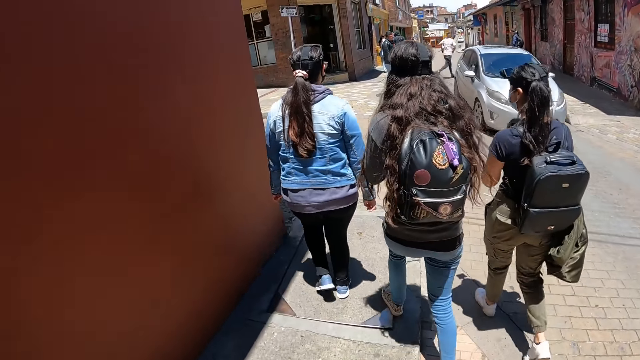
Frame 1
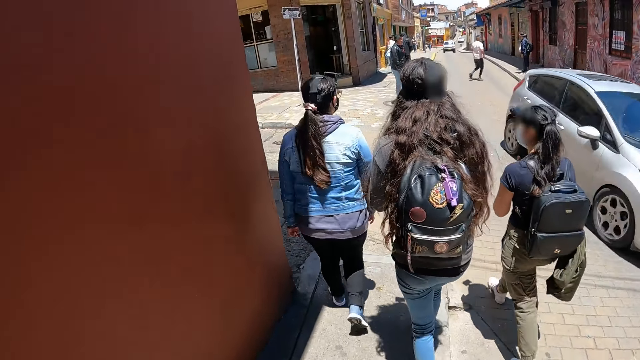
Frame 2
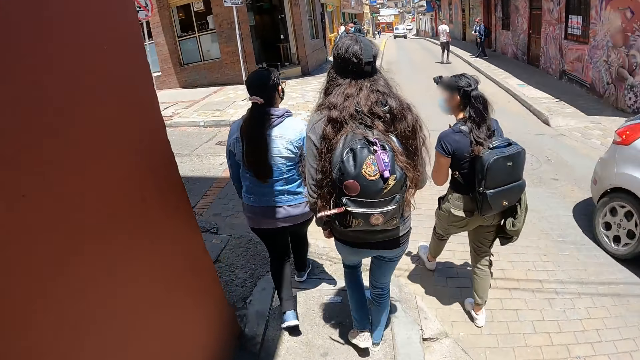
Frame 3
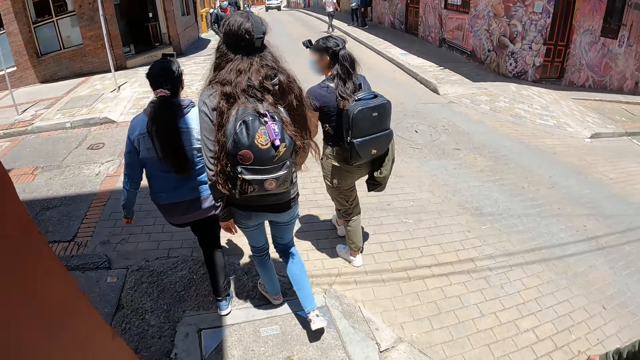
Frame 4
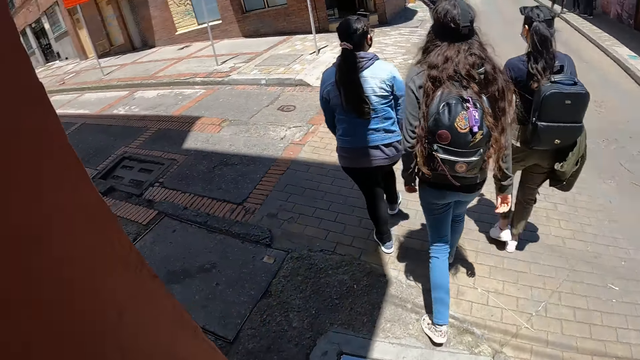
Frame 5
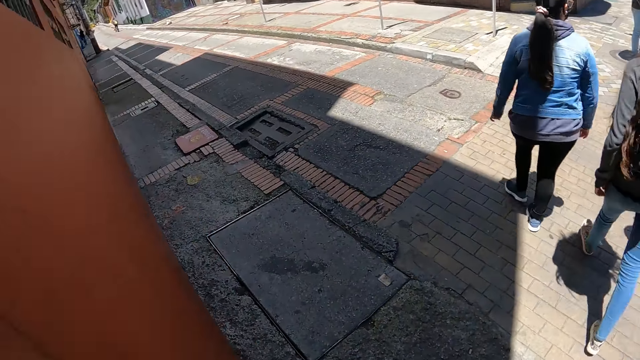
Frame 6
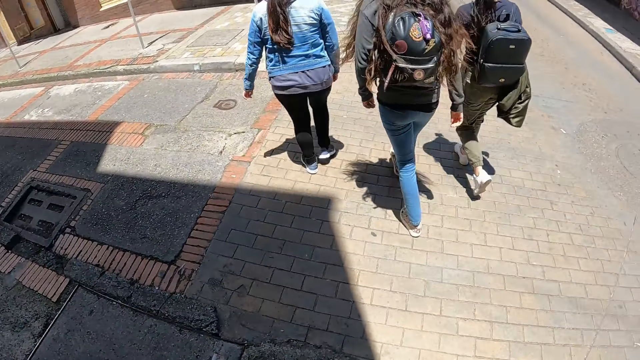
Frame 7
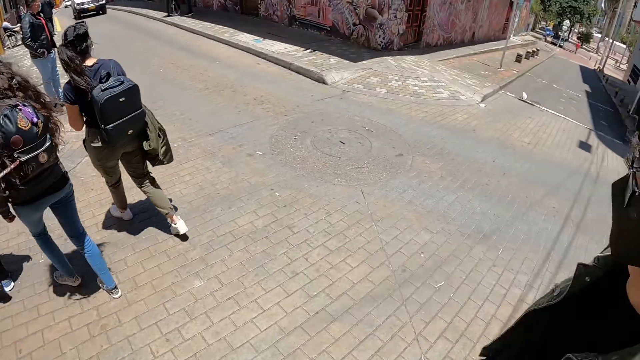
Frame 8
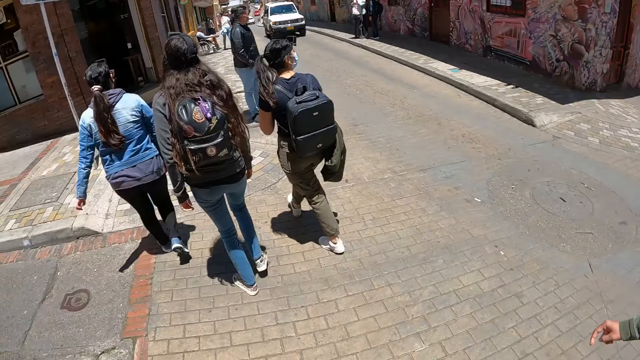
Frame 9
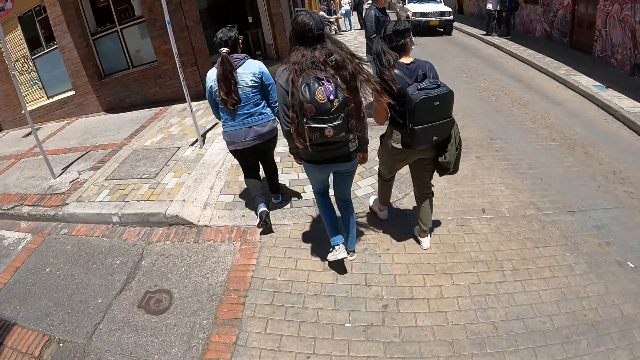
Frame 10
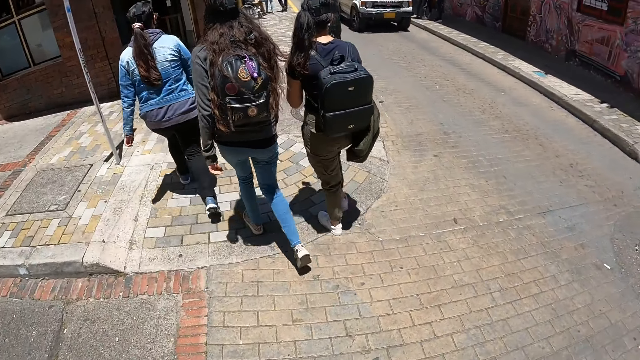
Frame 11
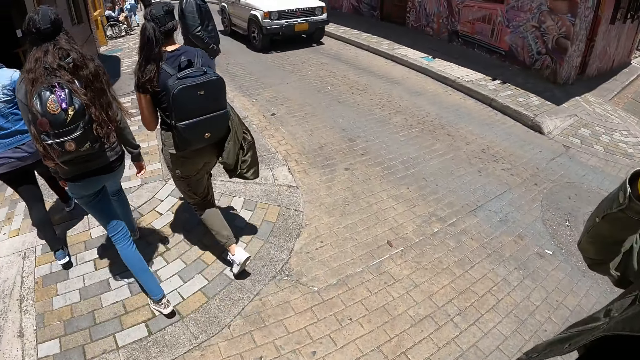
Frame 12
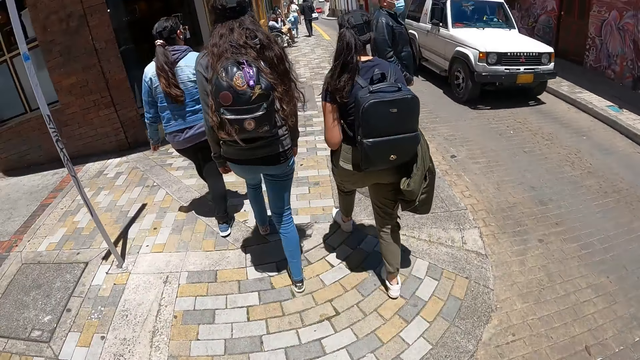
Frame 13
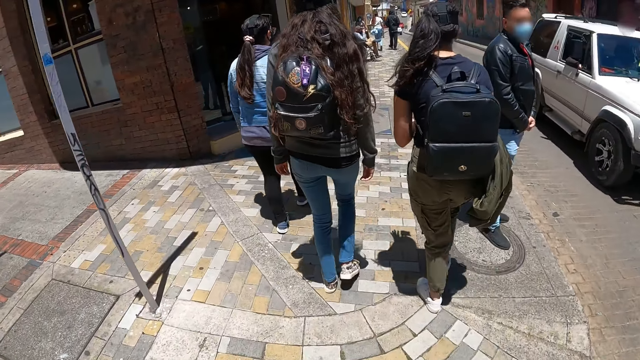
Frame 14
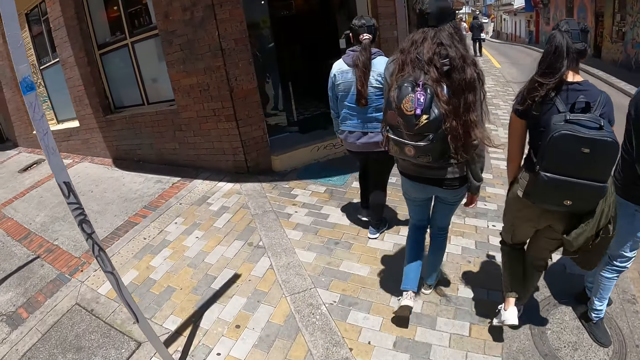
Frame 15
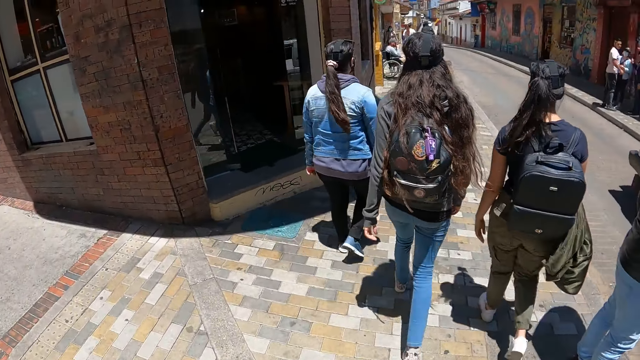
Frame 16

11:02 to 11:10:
The camera wearer looks around.

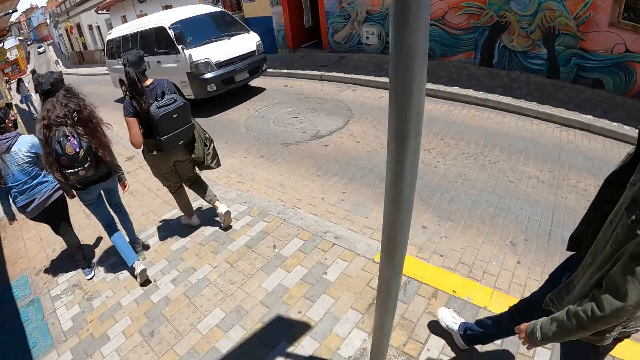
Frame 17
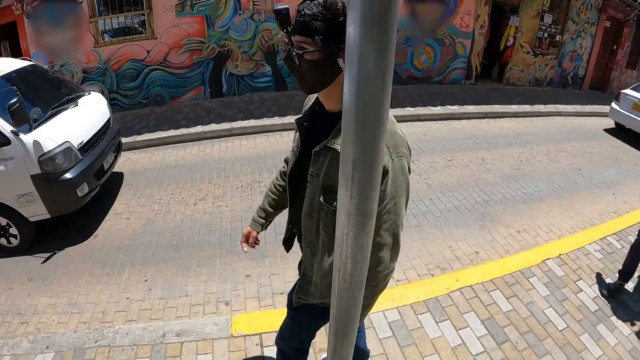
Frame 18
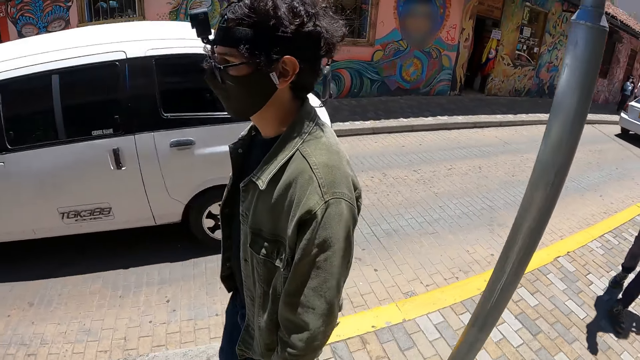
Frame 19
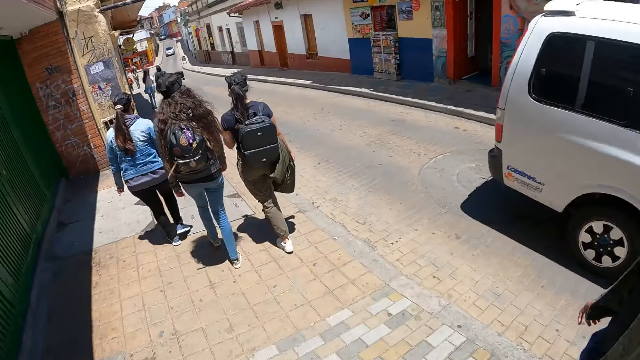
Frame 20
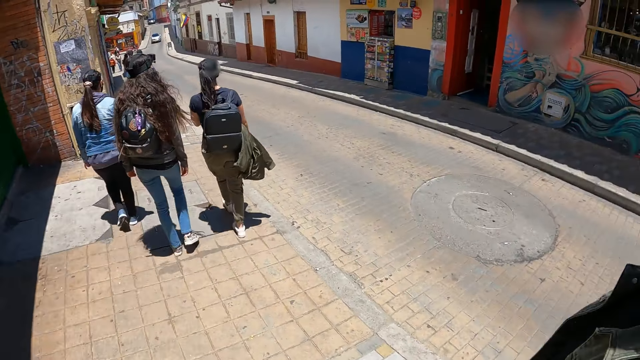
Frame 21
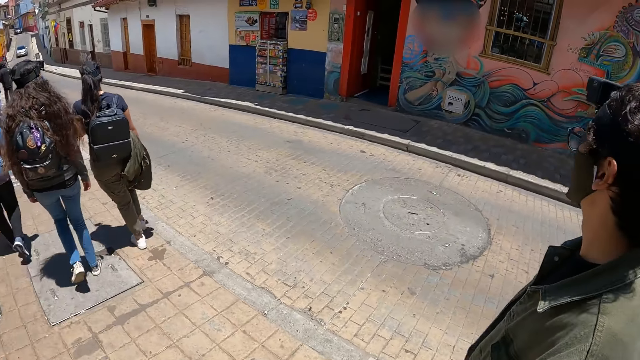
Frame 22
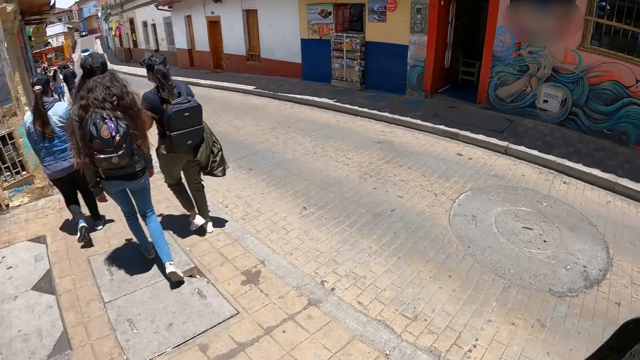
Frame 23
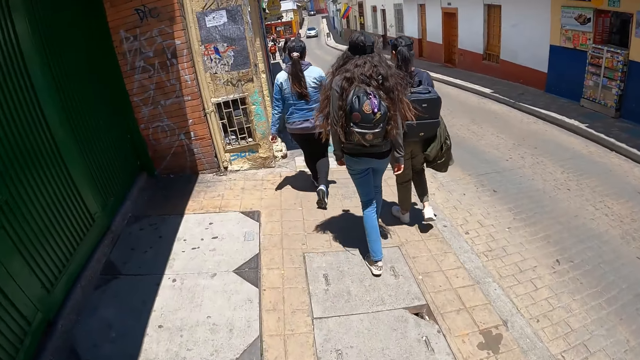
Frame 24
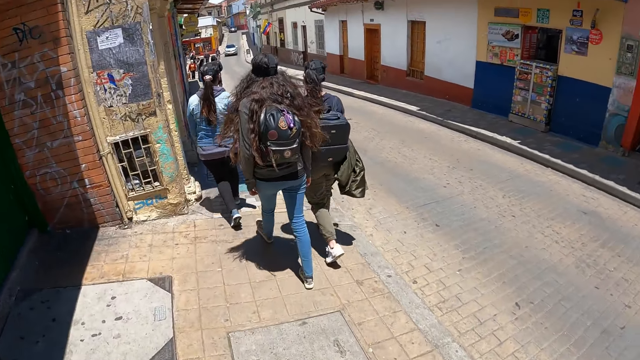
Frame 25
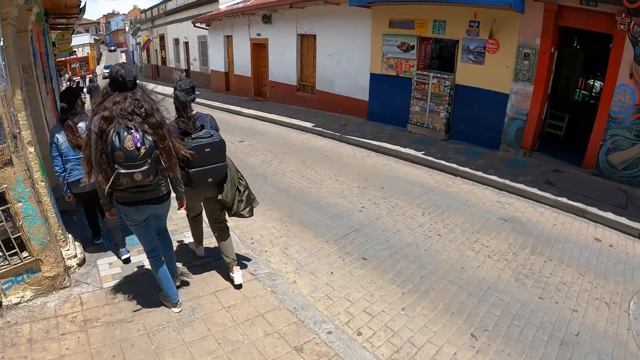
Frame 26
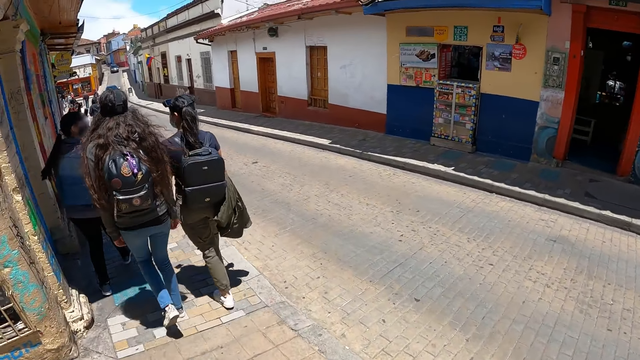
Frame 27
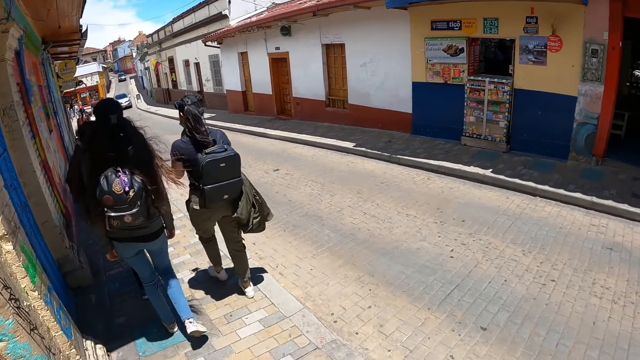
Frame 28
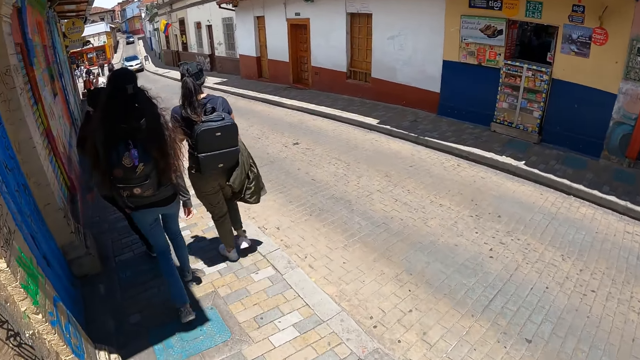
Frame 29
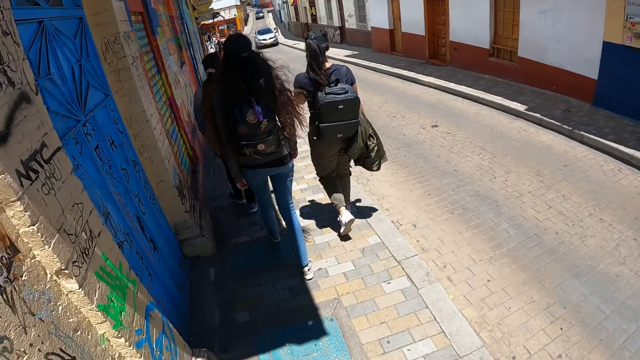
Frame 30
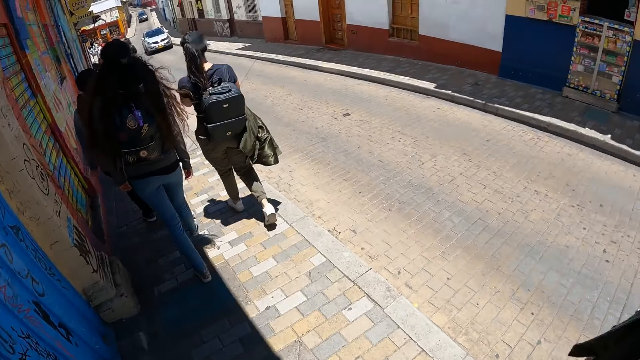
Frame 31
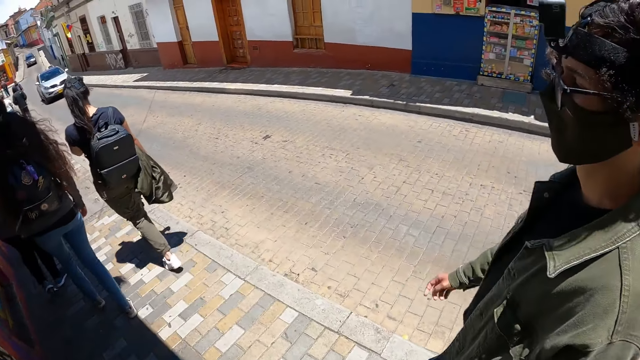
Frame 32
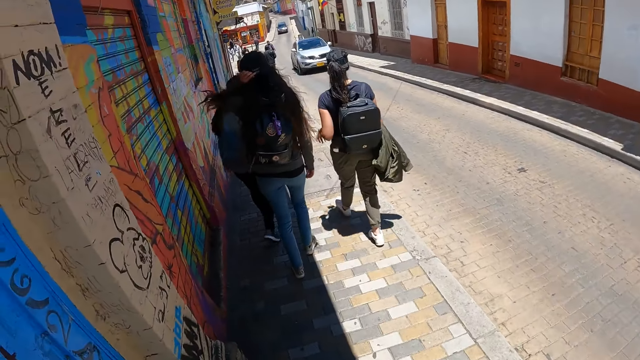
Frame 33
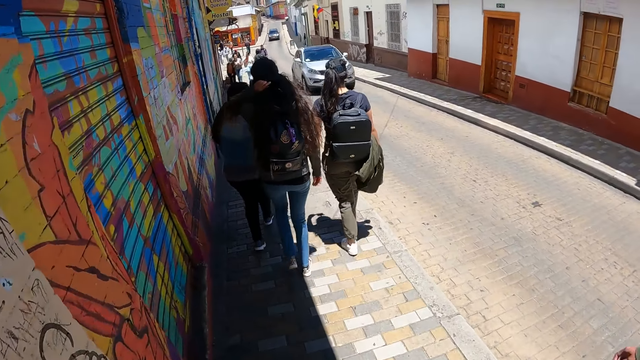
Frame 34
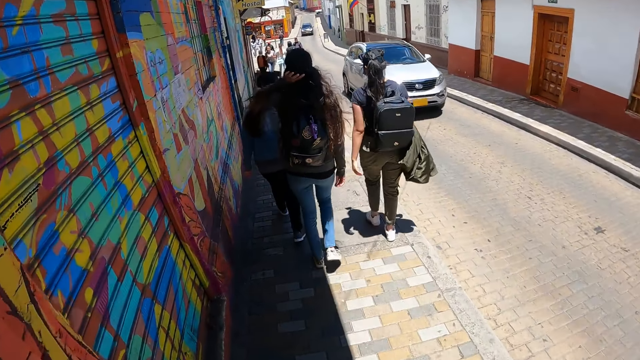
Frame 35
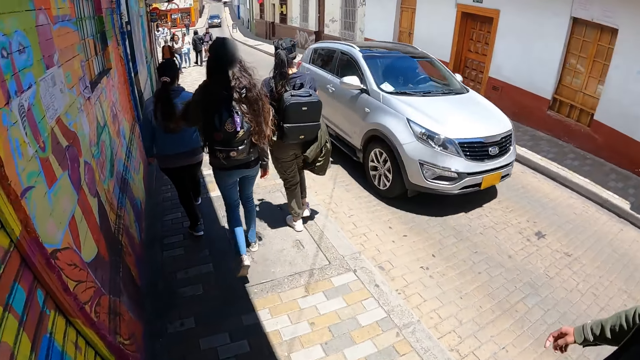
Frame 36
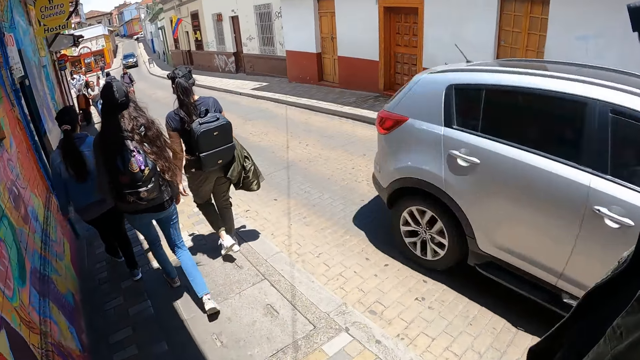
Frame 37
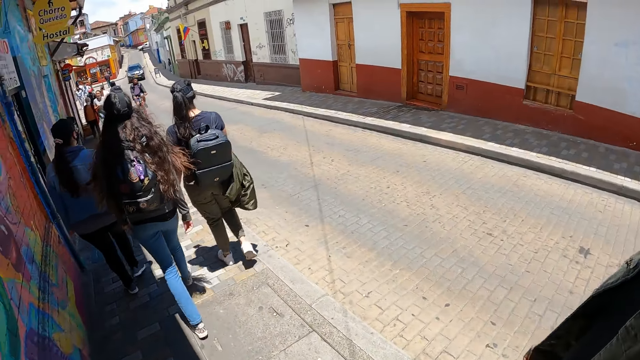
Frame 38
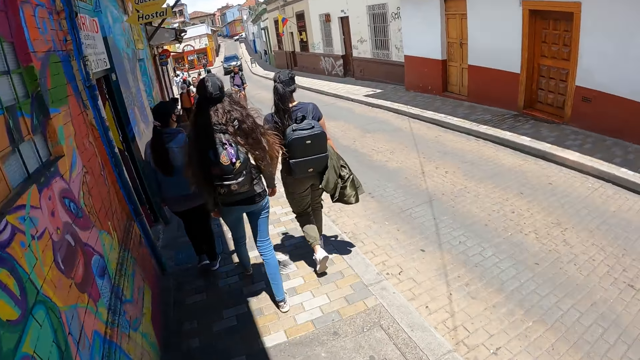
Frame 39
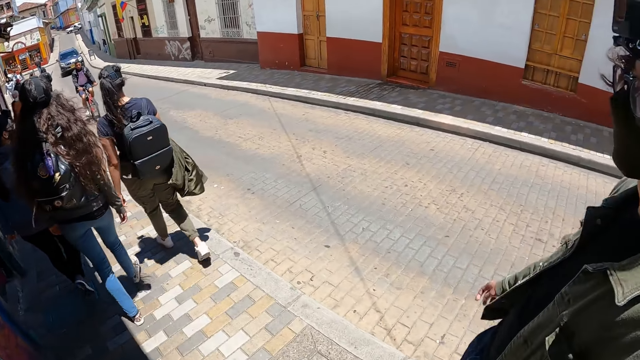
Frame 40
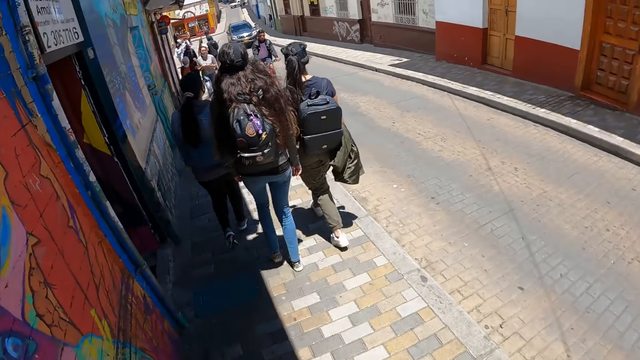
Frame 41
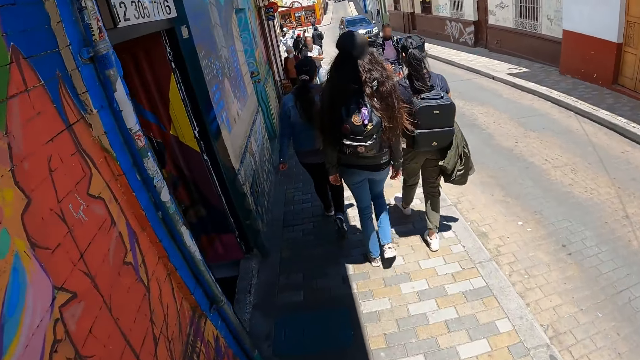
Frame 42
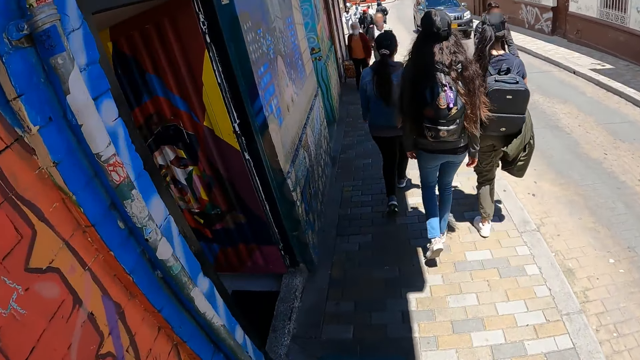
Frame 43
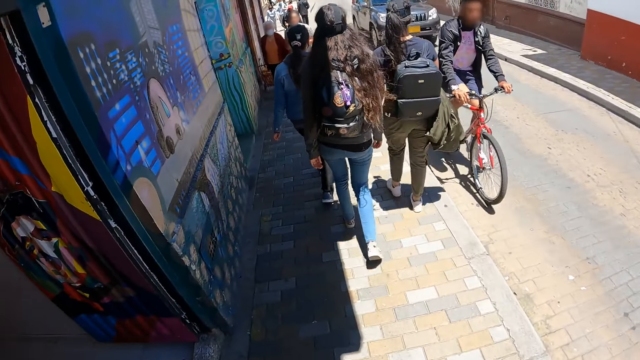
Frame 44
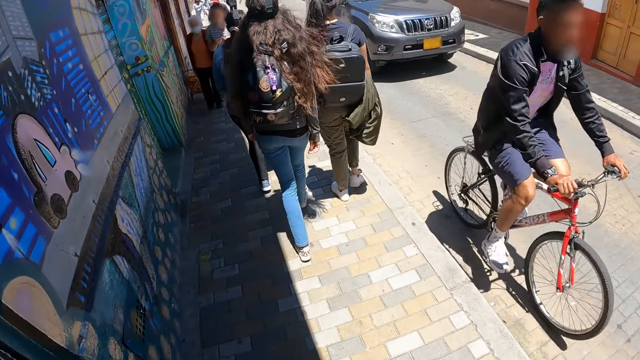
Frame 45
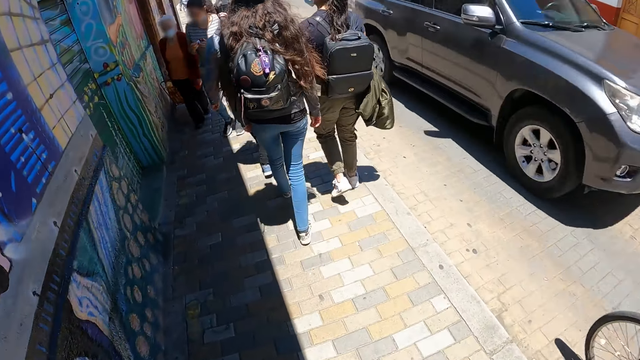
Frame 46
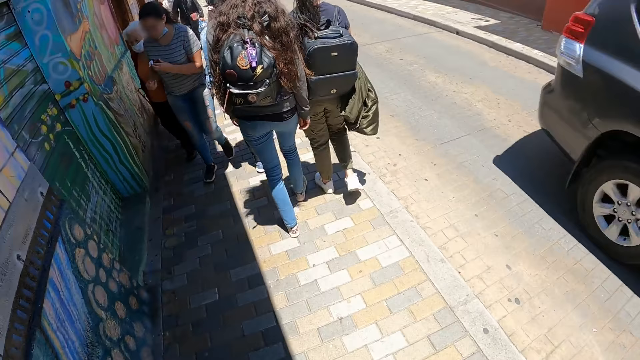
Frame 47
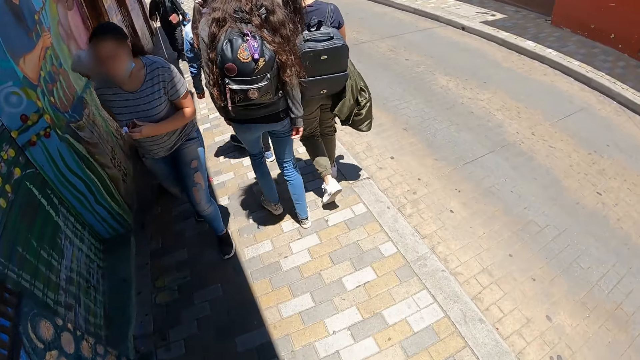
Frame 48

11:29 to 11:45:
The camera wearer looks around. A lady touches her head. A man lifts his hand.
